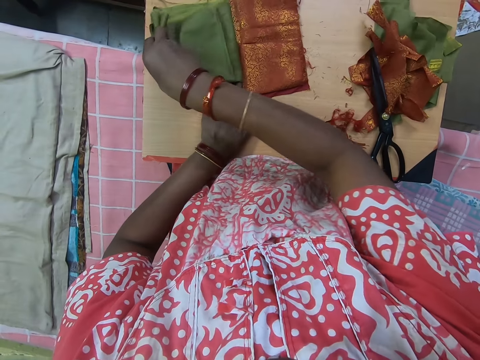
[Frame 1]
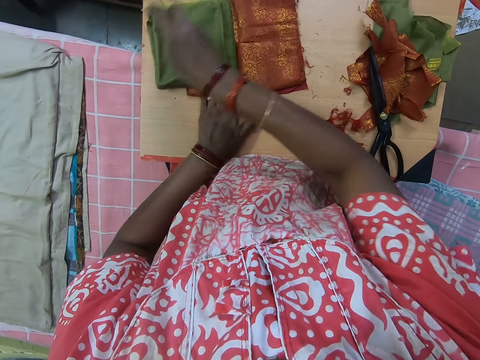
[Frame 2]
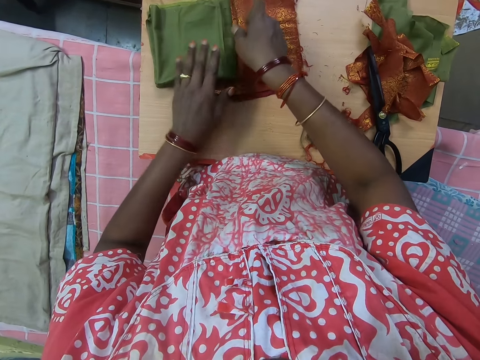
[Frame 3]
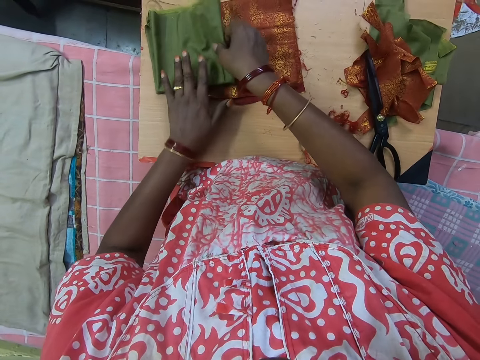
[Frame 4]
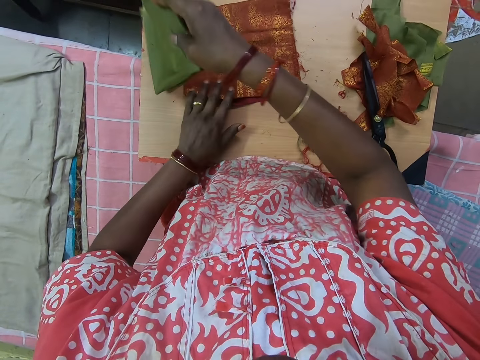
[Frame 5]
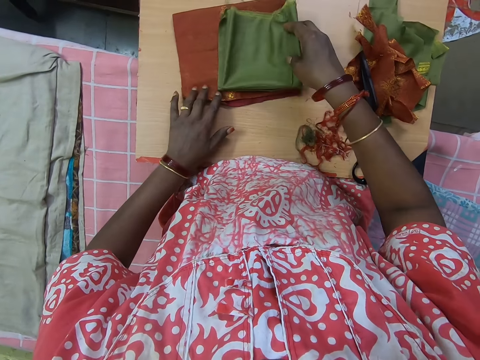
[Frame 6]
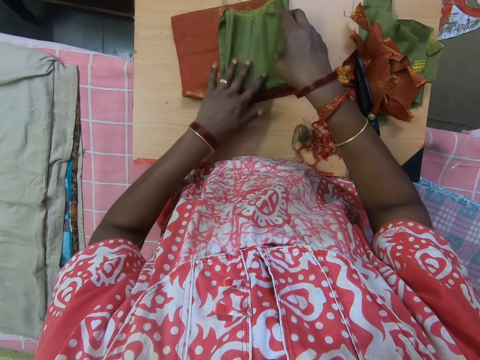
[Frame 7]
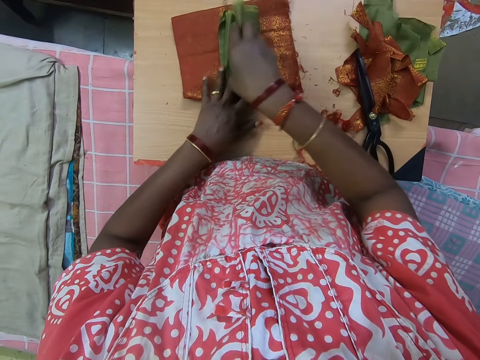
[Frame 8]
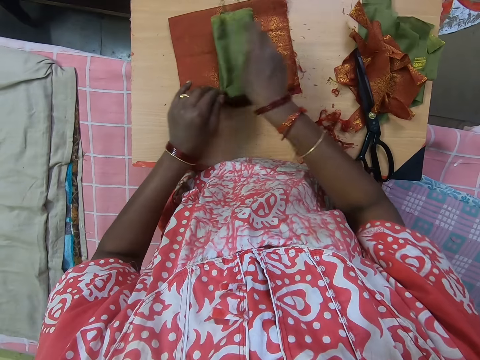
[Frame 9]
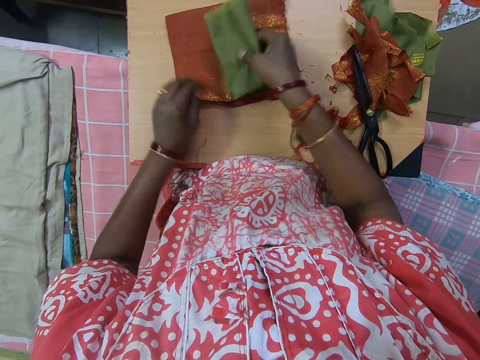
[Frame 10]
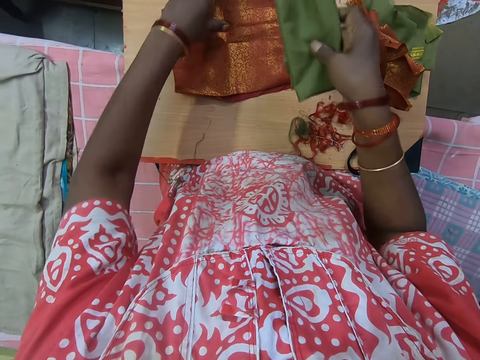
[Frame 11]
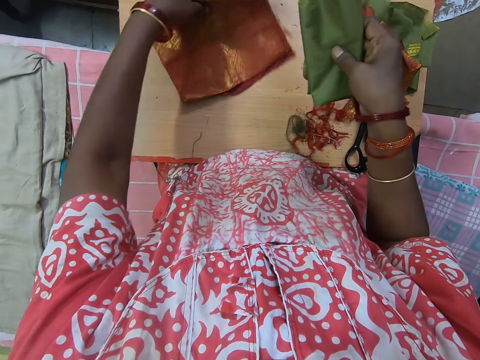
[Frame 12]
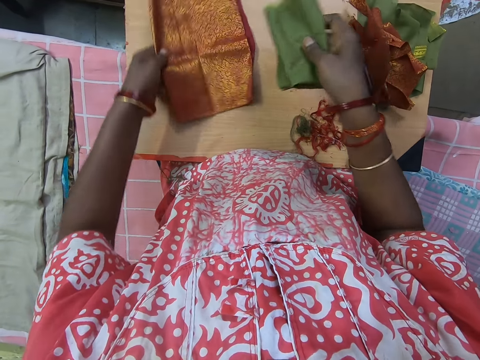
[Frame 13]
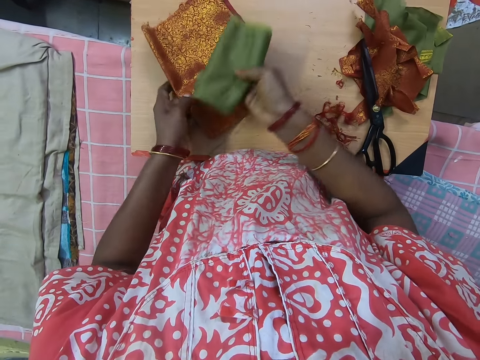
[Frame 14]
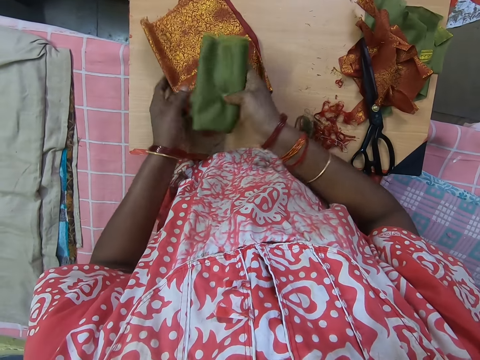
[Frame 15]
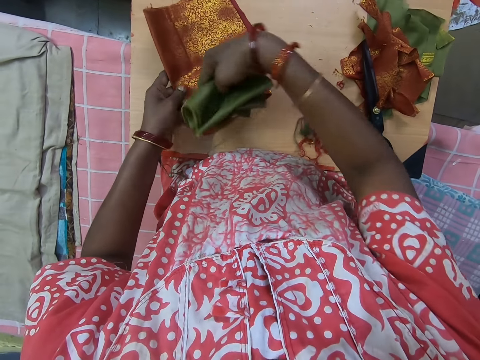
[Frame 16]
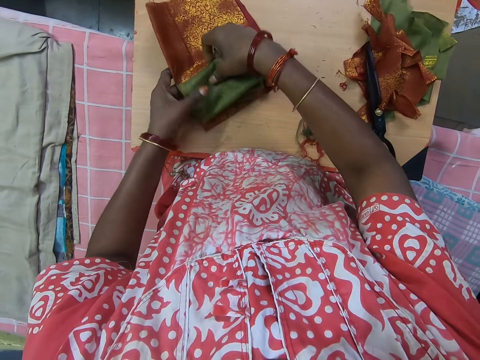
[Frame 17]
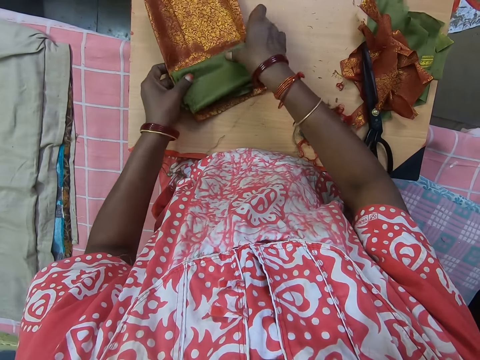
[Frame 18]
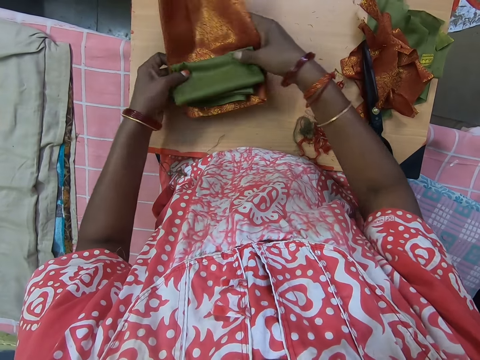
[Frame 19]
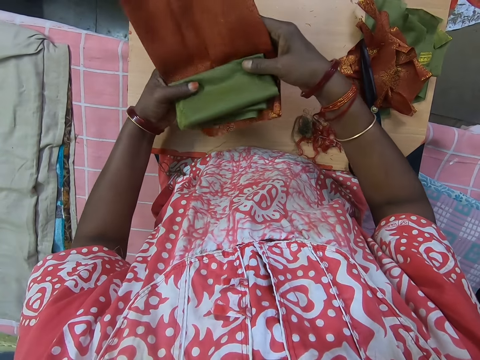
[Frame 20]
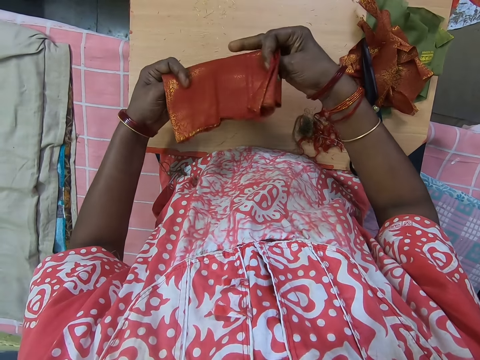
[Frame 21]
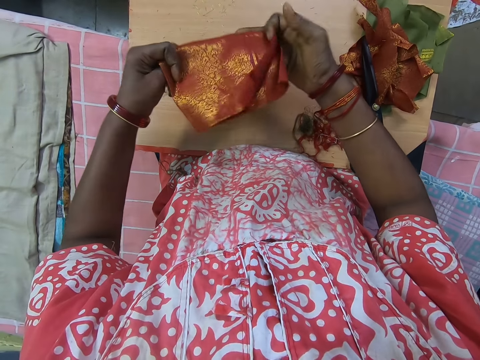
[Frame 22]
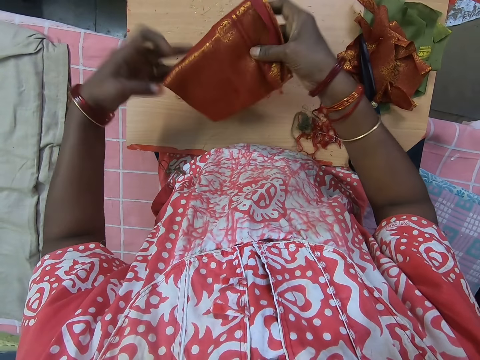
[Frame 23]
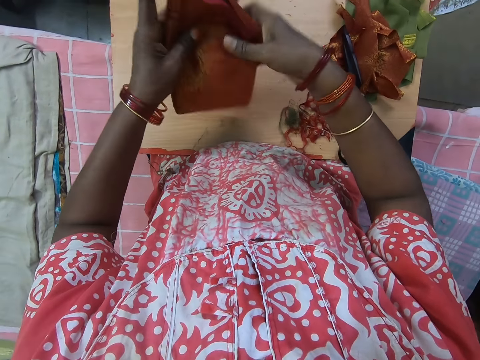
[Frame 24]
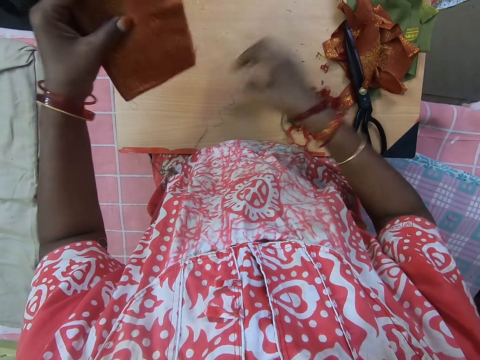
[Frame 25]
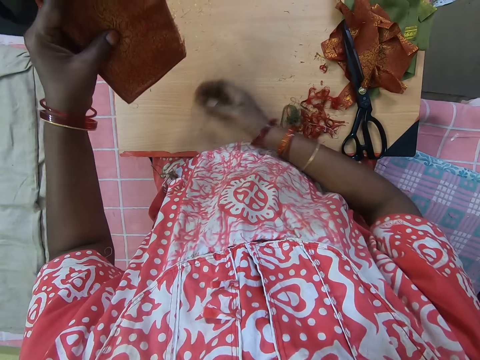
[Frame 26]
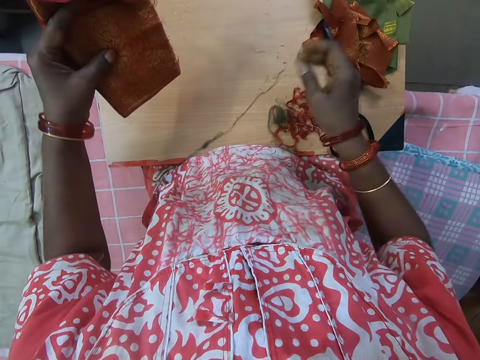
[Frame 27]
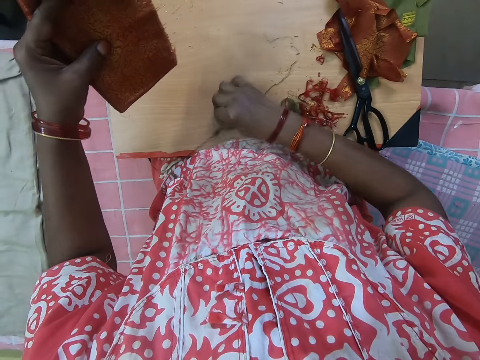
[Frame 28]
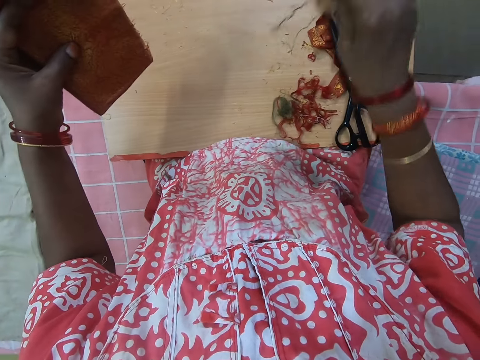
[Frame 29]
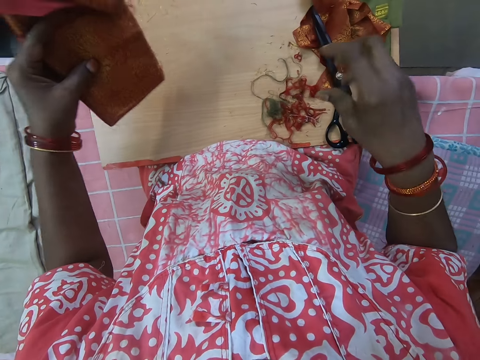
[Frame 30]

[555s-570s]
The camera wearer places the cloth on the fabric. They fold the cloth. They rotate the piece of cloth on the wooden board. They place the cloth in the fabric. They hold the pieces of cloth together. They fold the two pieces of cloth together. They push a thread aside on the table. They dust the work board.

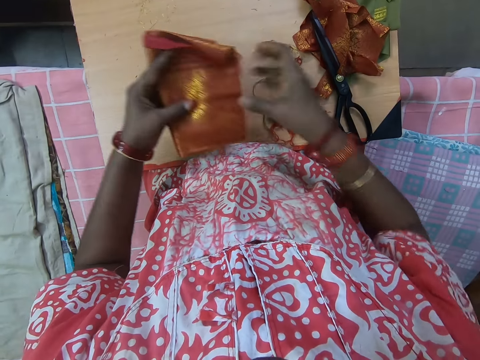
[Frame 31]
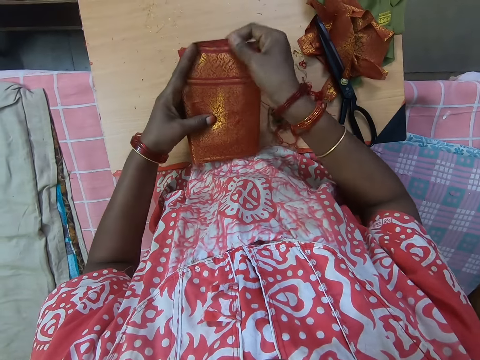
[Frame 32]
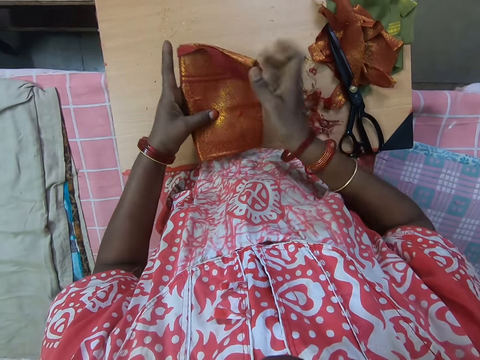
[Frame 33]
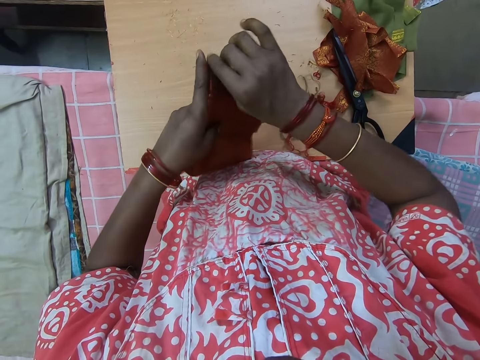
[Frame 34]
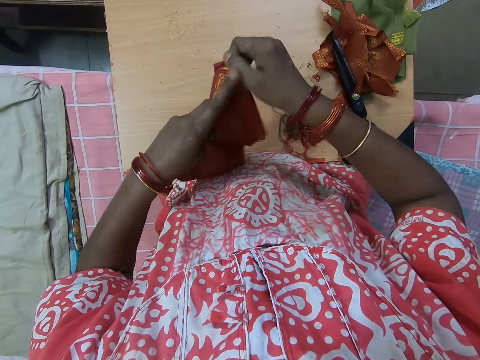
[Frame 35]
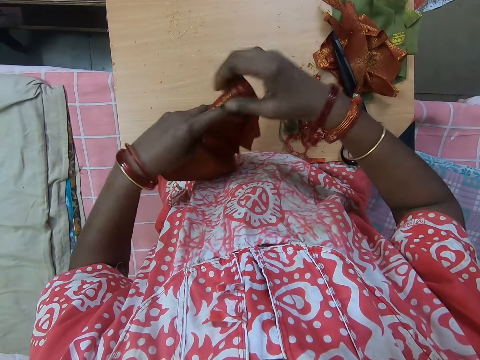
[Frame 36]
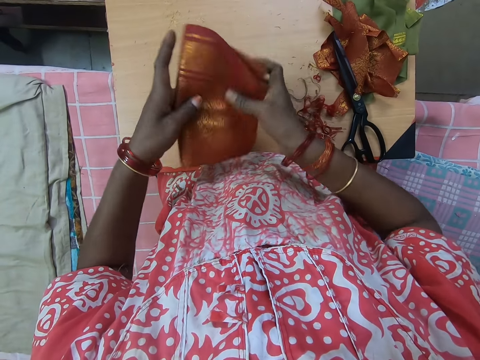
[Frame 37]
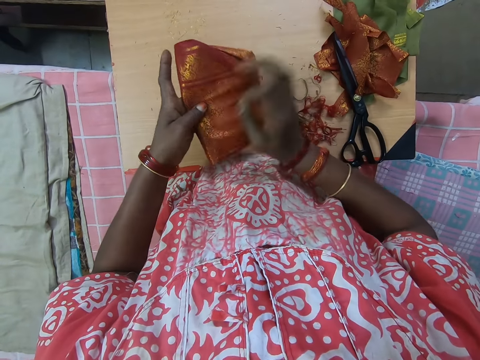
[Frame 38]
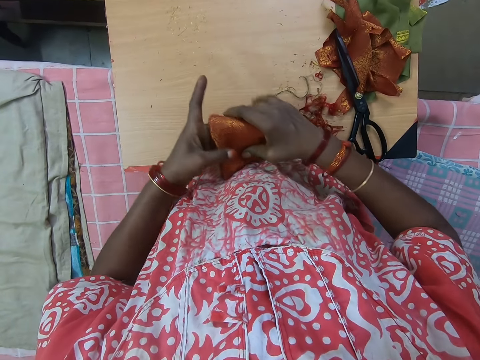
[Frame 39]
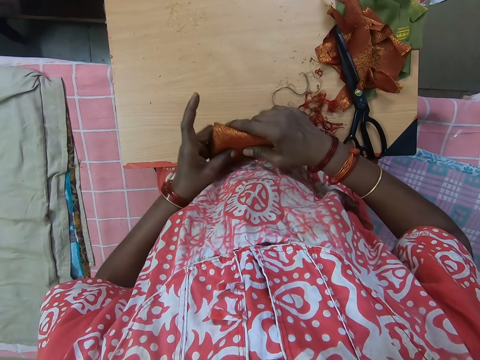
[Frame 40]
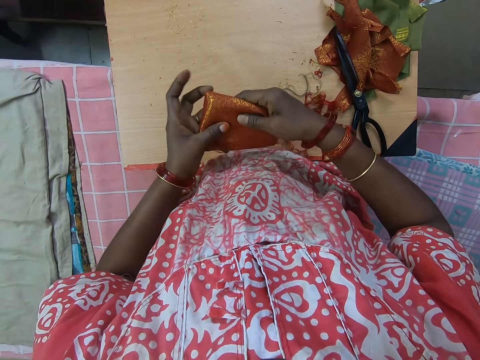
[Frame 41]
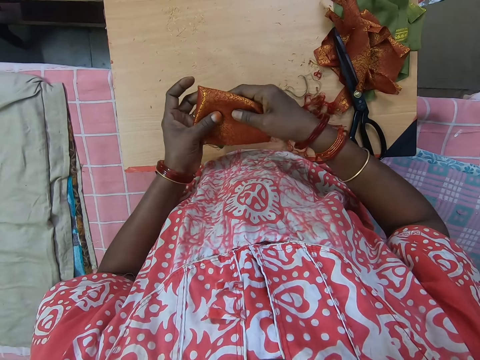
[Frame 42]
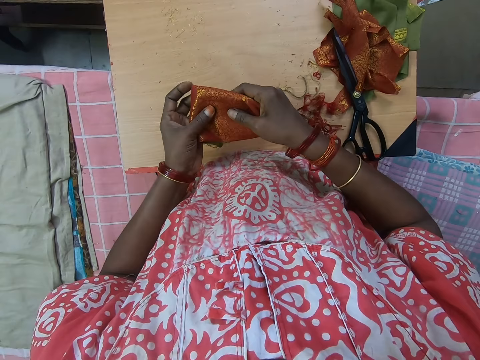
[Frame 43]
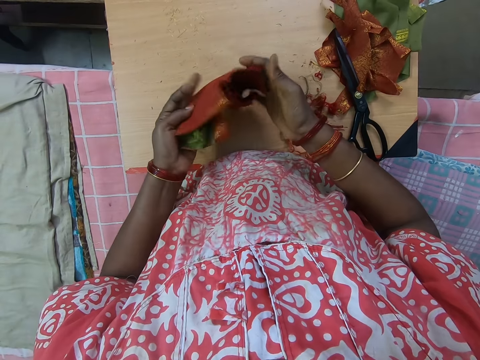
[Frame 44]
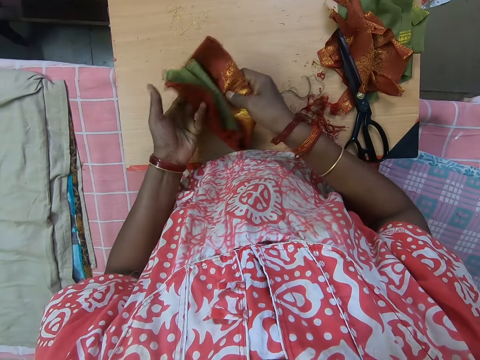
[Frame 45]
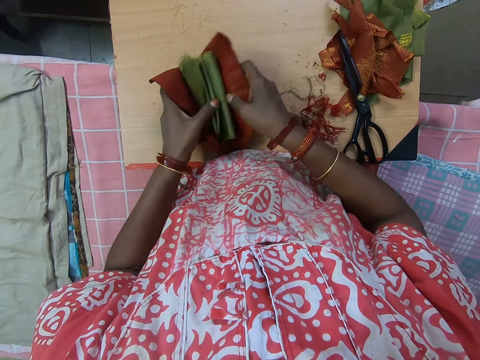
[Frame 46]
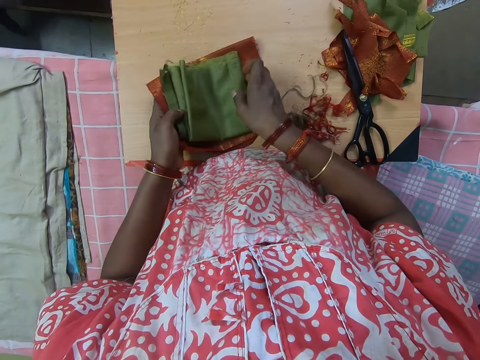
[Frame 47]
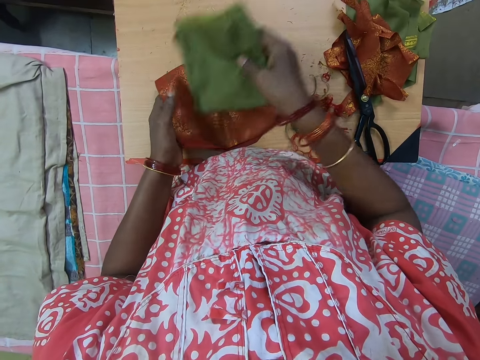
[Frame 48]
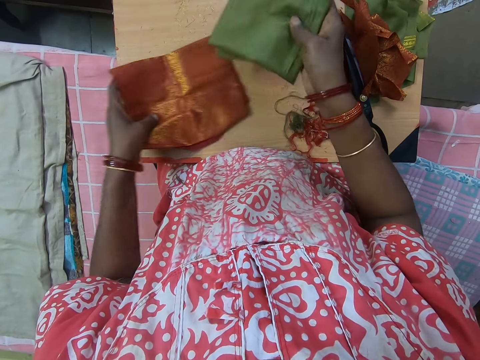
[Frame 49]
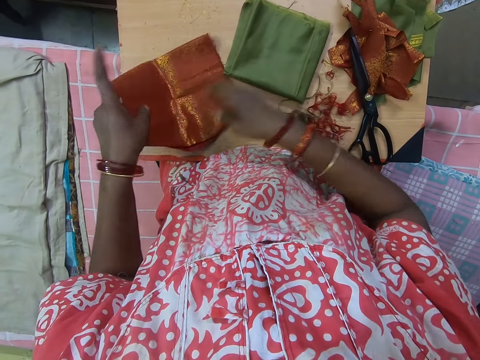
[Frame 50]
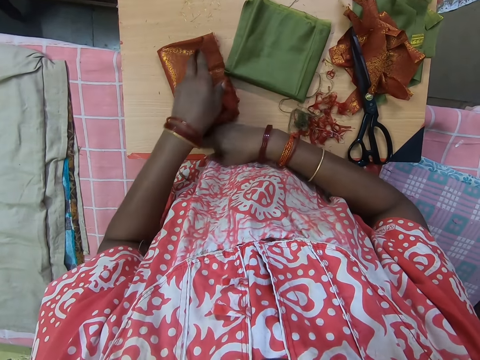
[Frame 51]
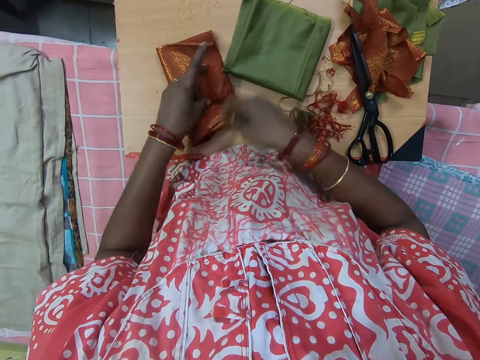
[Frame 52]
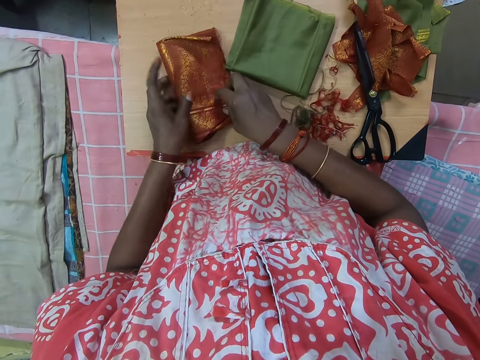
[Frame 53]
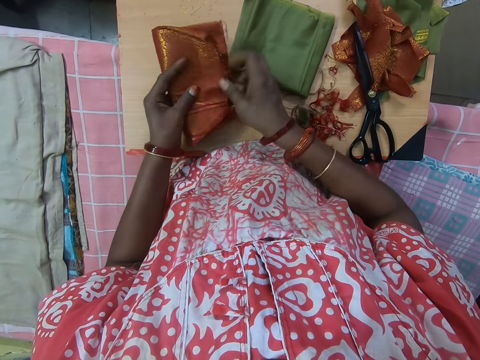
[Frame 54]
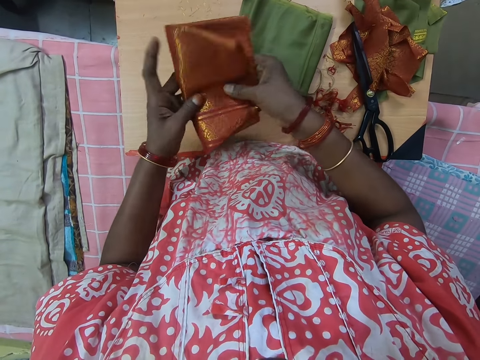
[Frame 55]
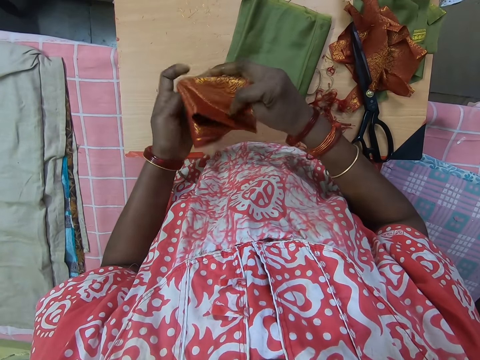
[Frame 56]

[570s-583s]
The camera wearer folds the two pieces of cloth together. They smoothen the fabric. They fold the fabric. They unfold the pieces of cloth. They remove one piece of cloth from the other piece of cloth. They fold the other piece of cloth on the wooden board.
